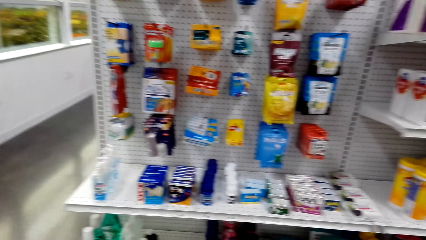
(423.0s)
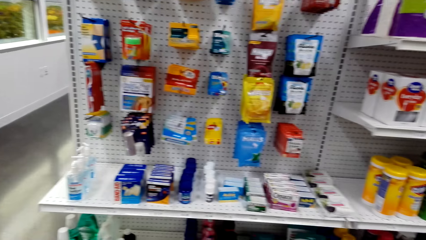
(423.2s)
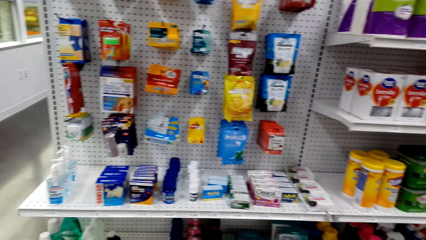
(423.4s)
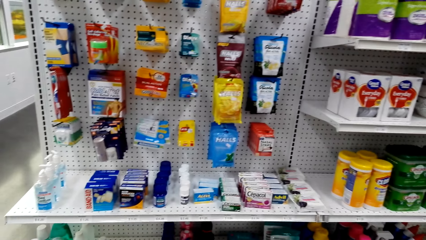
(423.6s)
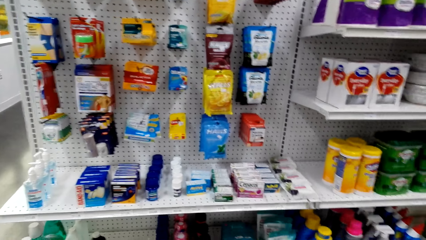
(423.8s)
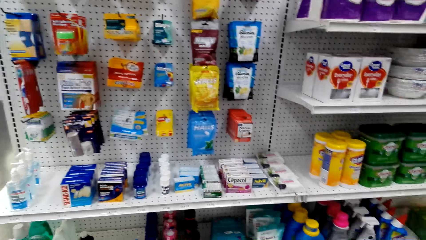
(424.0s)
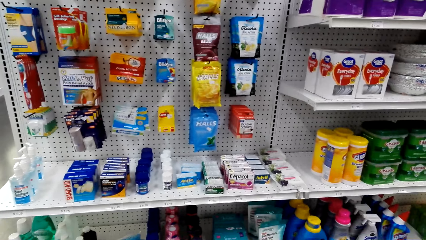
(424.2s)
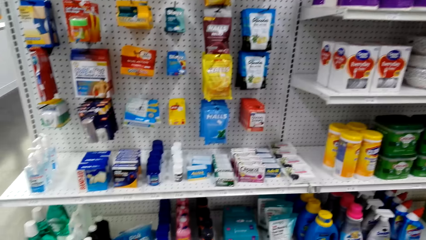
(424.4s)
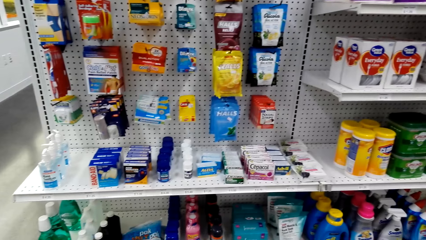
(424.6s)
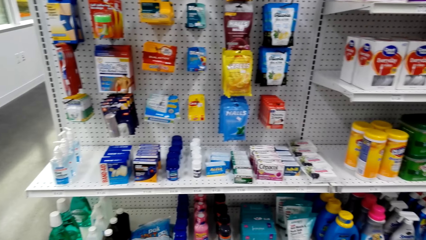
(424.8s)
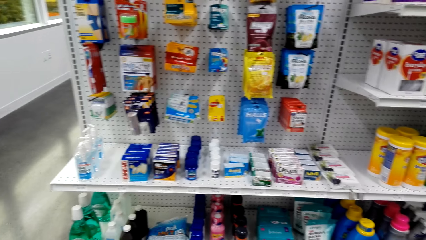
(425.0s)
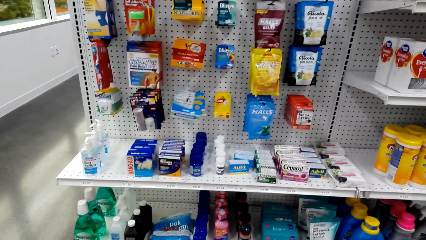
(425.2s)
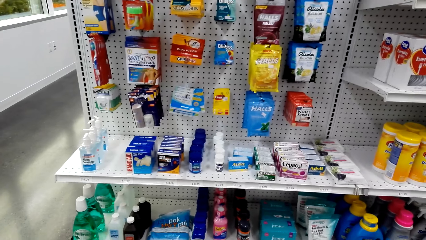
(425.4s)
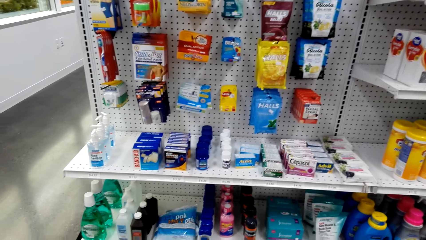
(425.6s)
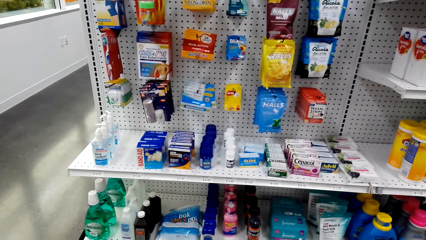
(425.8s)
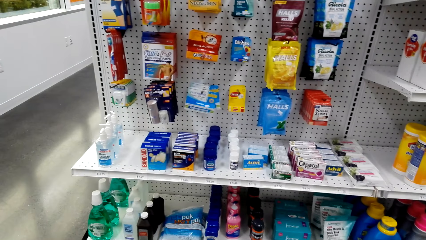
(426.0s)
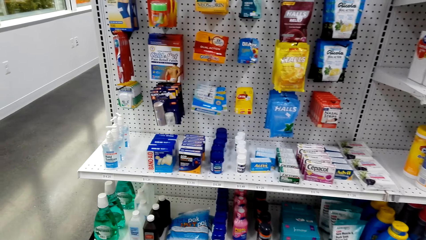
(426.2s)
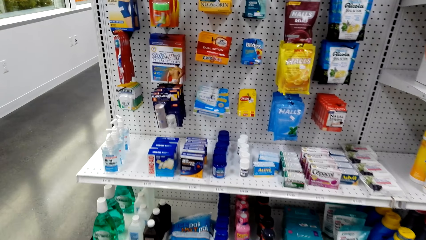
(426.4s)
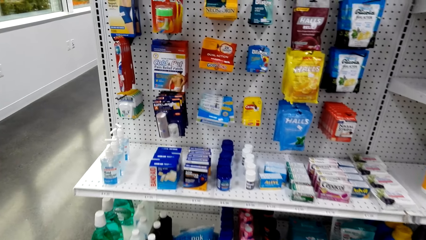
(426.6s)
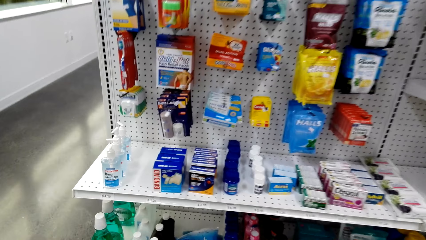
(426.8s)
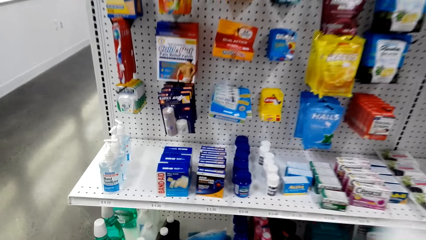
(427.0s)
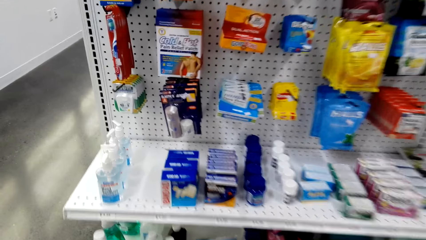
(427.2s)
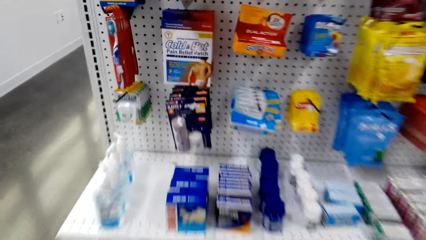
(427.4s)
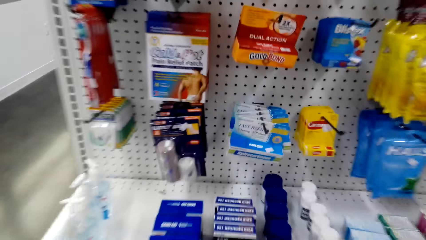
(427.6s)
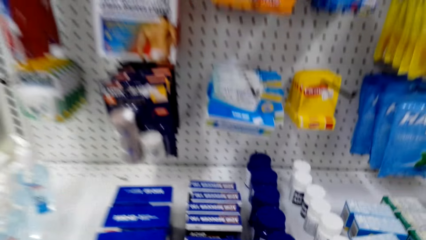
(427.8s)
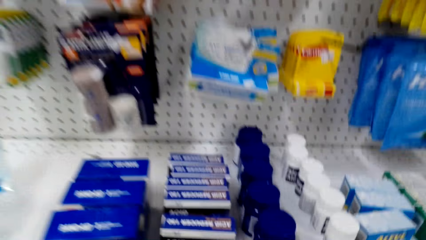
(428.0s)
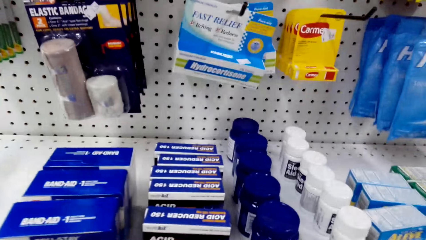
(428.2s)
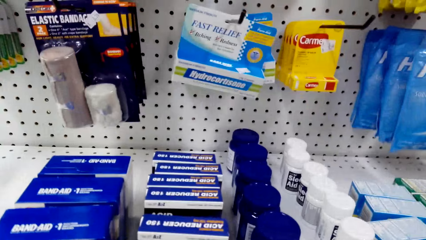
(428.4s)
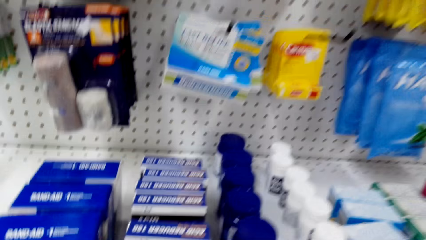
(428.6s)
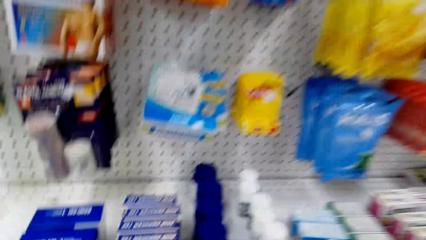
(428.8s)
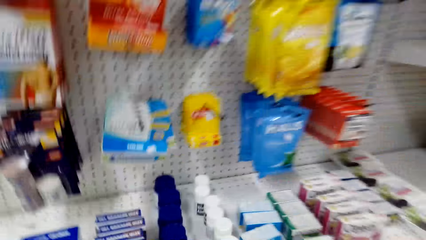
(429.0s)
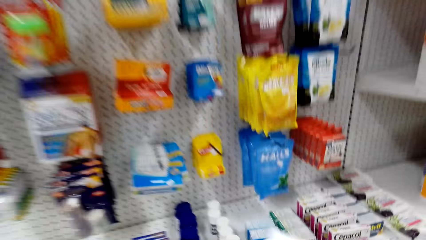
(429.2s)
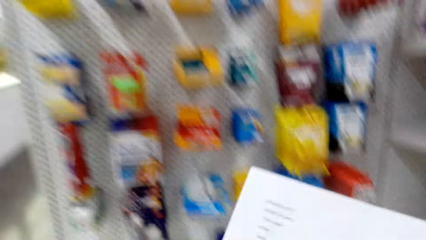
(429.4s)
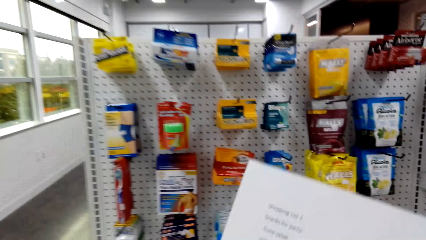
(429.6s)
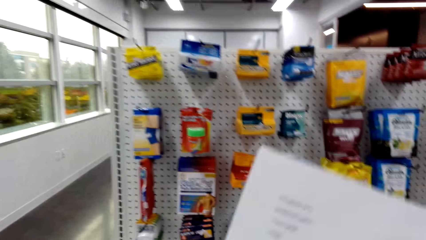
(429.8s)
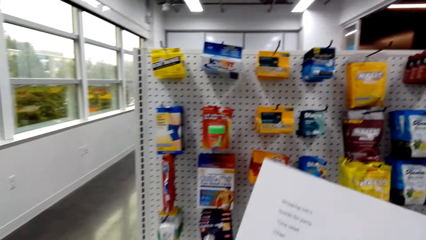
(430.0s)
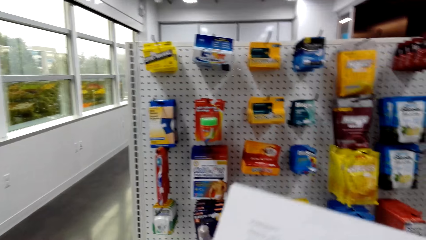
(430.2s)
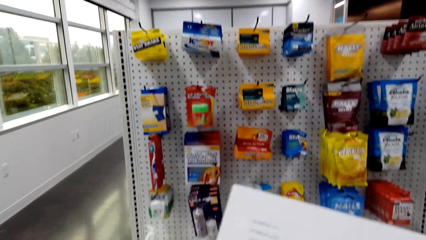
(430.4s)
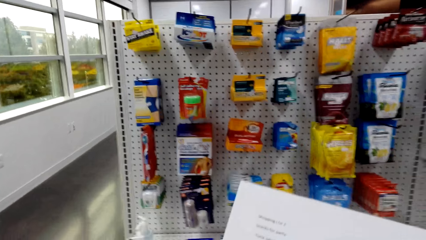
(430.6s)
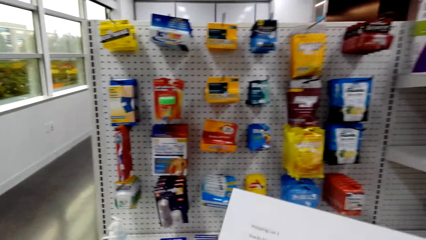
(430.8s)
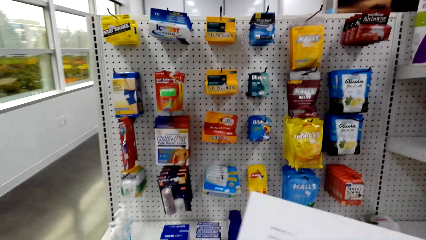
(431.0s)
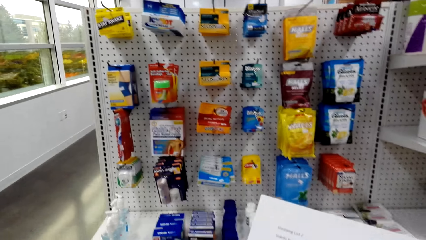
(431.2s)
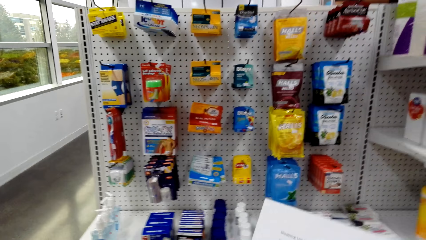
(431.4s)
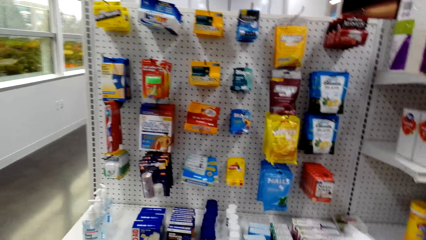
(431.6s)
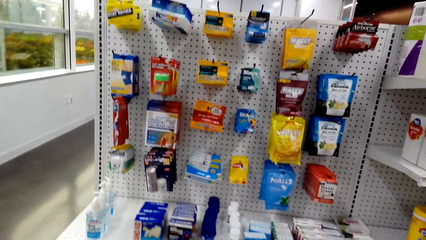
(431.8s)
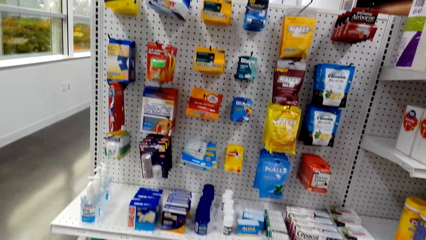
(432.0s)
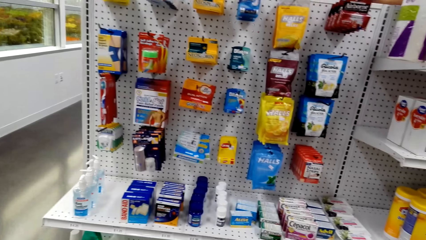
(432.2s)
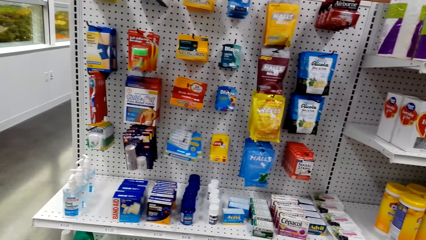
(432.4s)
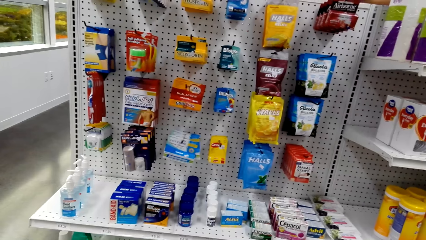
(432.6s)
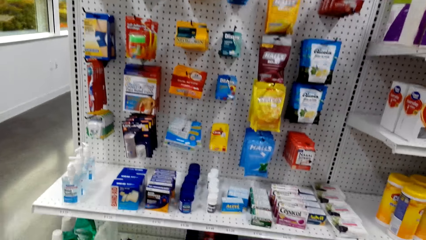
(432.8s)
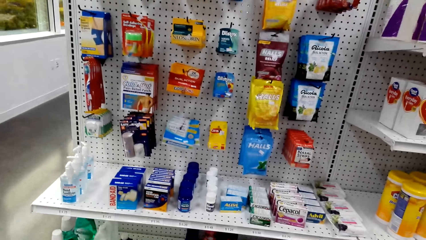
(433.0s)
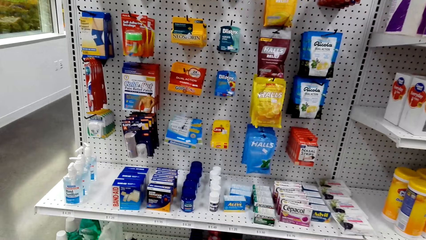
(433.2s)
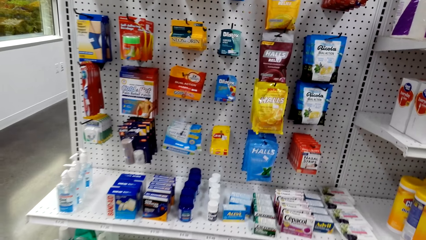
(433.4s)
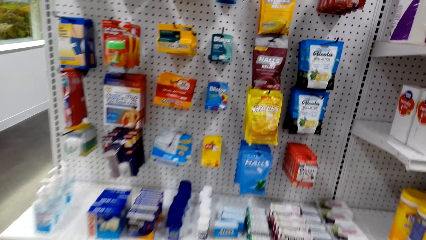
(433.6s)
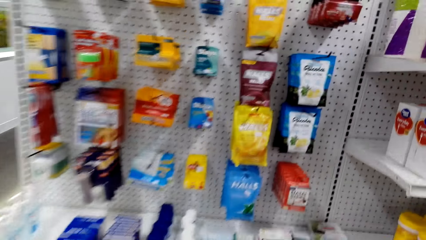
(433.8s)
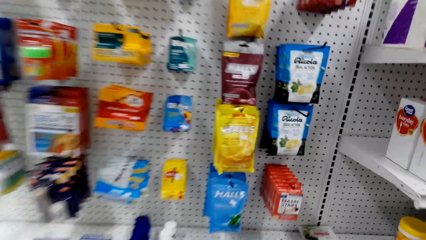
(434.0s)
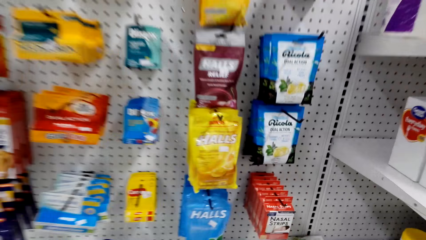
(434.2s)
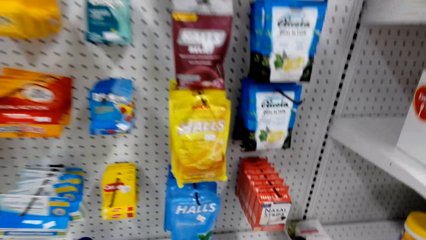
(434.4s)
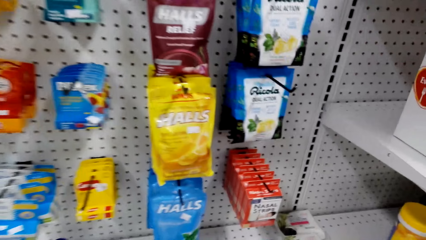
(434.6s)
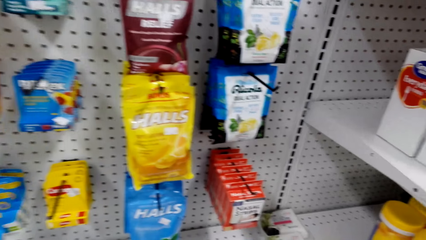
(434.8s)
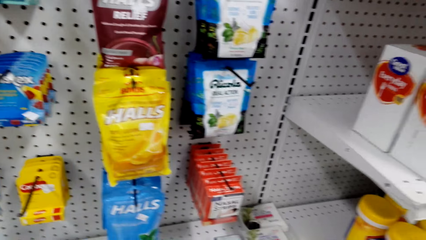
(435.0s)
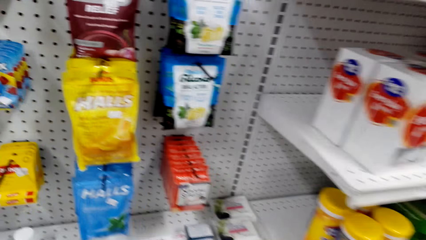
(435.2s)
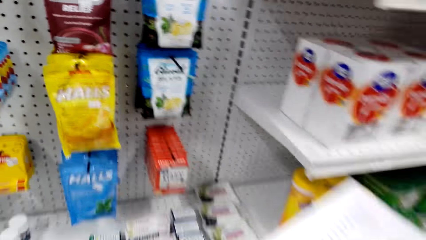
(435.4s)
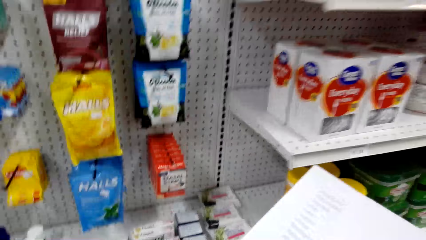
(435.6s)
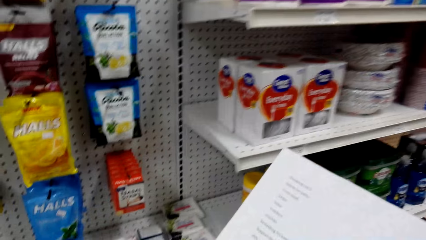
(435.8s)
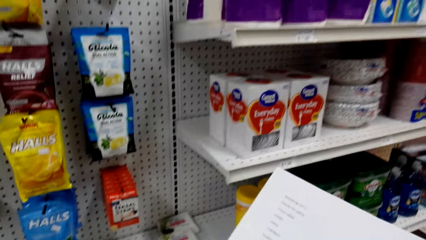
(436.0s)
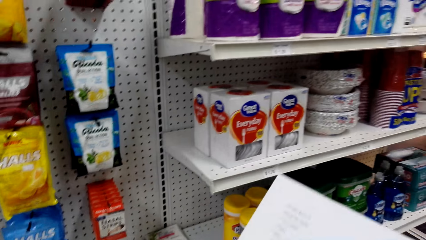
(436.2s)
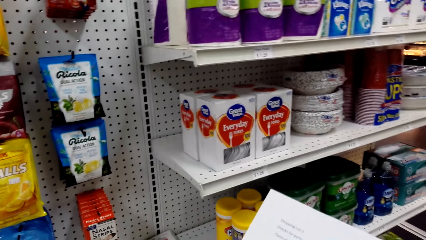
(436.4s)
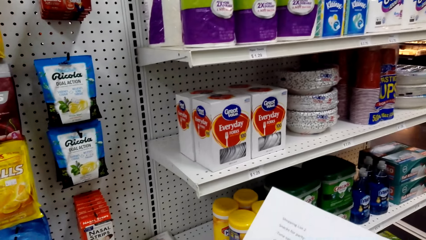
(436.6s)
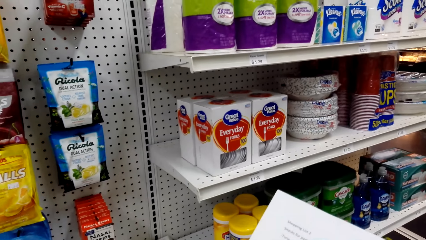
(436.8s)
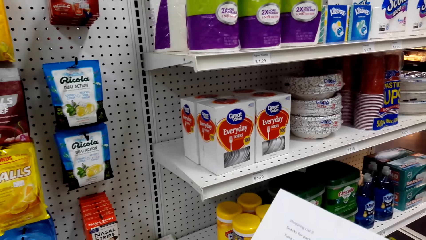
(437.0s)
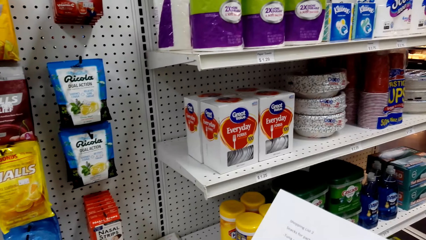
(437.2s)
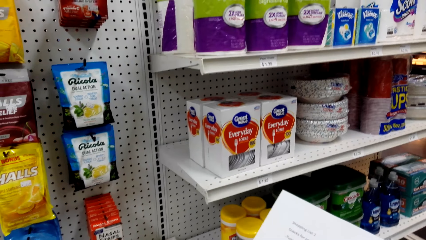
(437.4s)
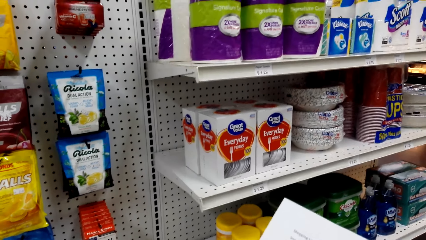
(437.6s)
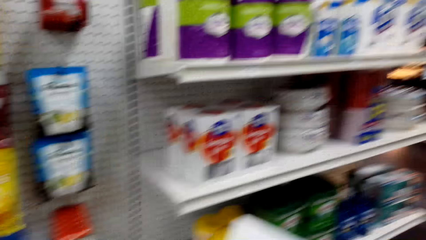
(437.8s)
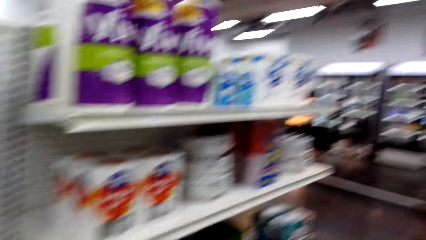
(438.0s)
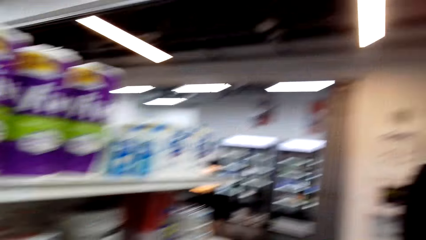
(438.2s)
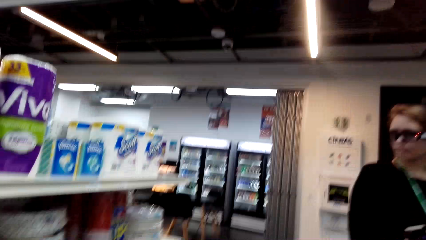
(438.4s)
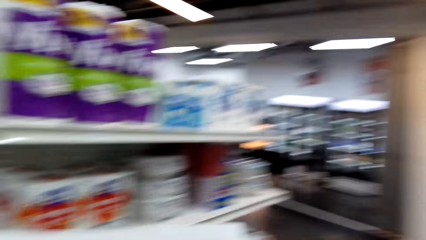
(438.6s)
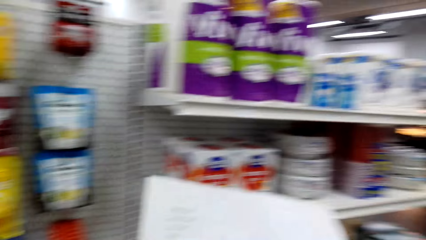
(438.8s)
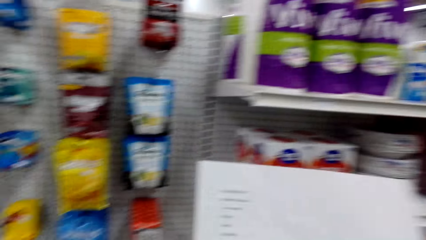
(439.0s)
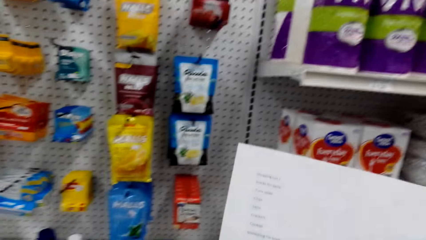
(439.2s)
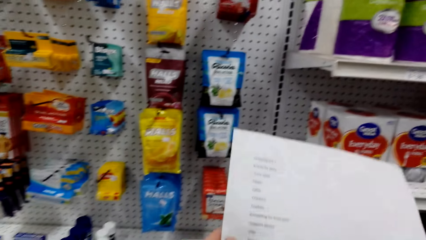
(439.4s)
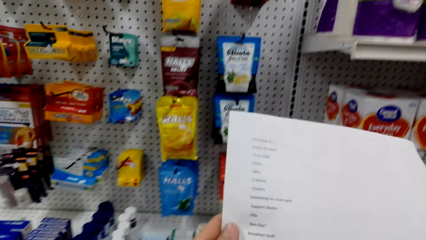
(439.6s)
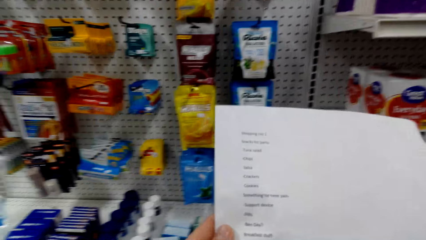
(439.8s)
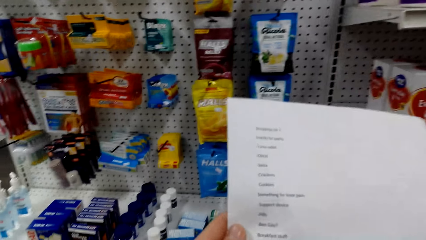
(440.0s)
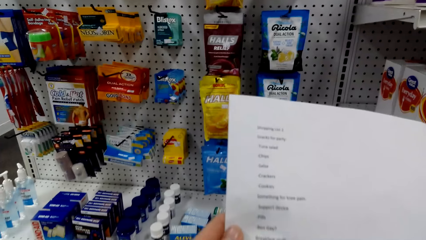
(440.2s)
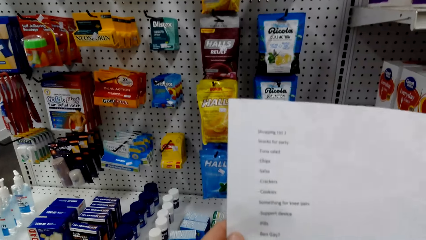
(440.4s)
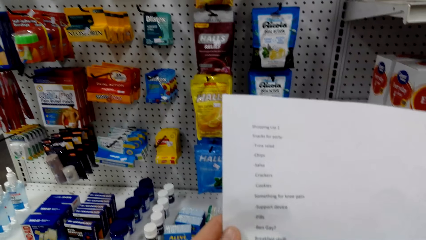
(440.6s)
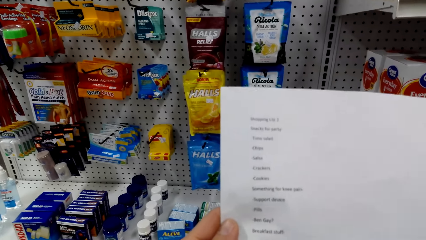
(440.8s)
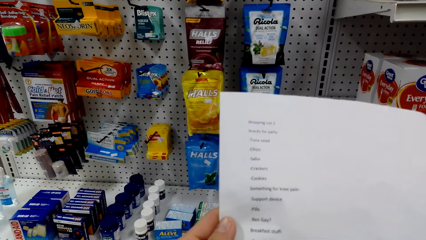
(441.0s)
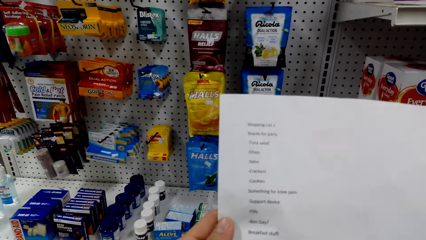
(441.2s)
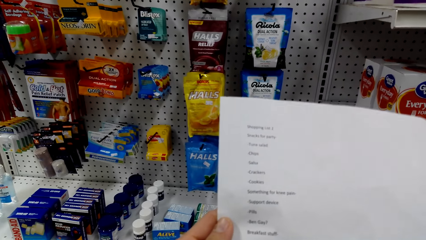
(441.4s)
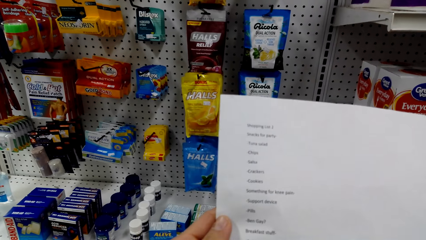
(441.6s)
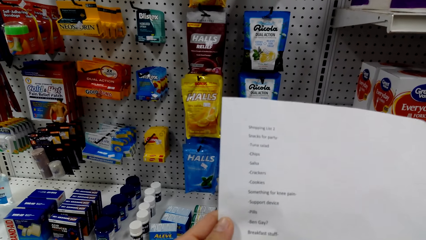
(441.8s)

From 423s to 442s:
The camera wearer holds the record paper. They look around the supermarket. They look at the record paper. They walk around the supermarket.
